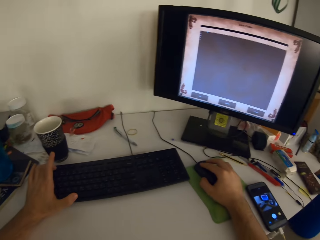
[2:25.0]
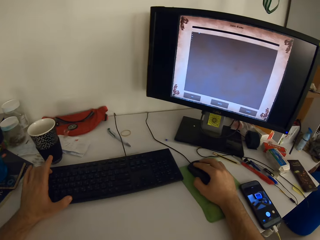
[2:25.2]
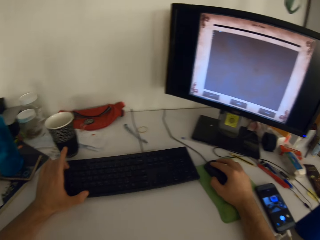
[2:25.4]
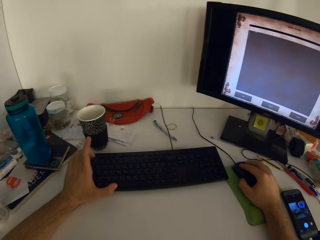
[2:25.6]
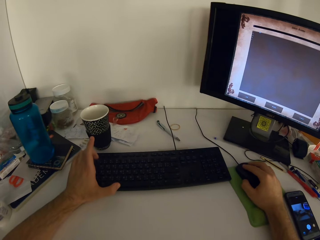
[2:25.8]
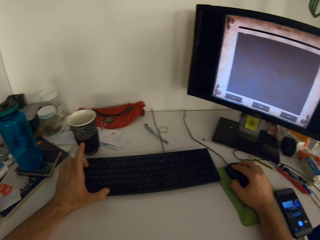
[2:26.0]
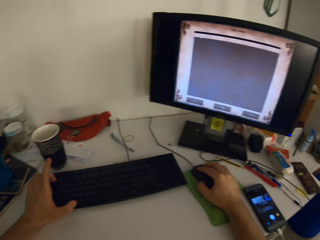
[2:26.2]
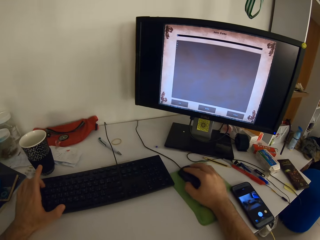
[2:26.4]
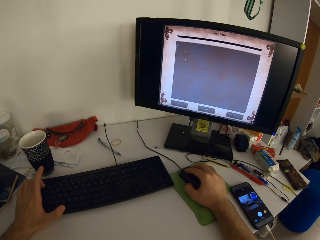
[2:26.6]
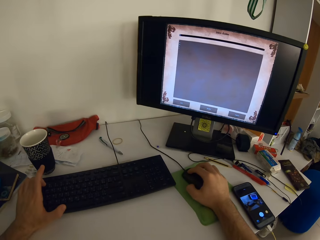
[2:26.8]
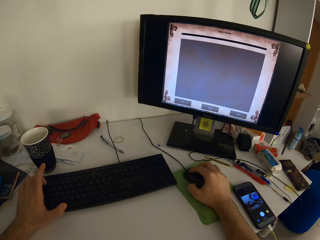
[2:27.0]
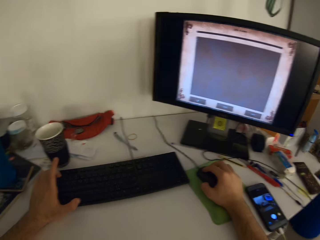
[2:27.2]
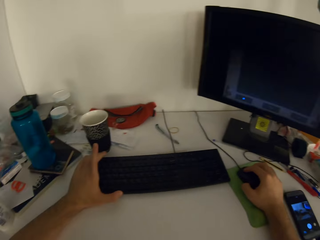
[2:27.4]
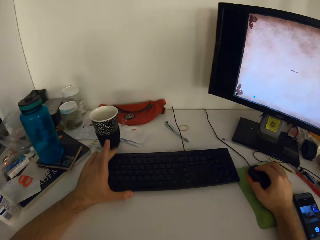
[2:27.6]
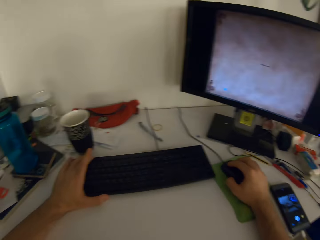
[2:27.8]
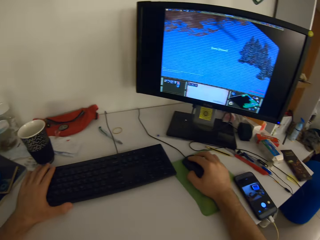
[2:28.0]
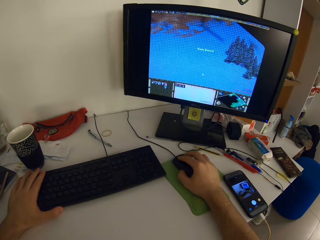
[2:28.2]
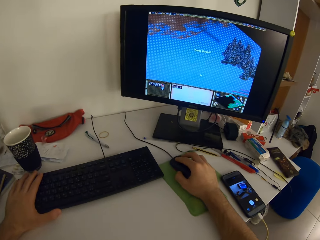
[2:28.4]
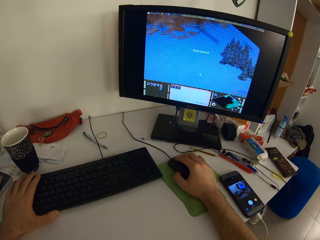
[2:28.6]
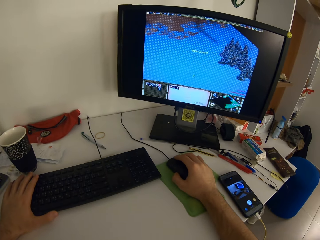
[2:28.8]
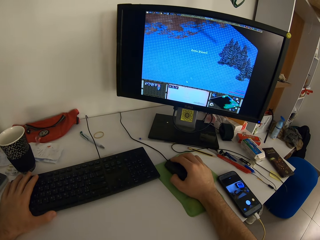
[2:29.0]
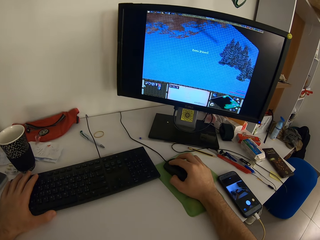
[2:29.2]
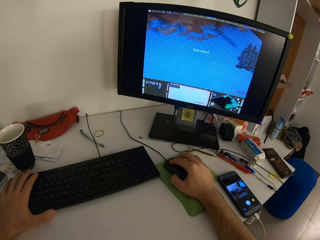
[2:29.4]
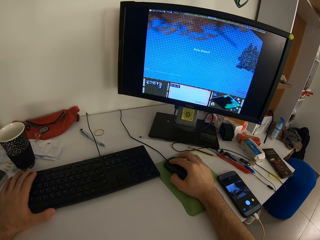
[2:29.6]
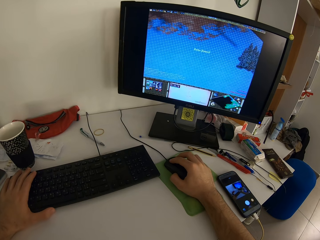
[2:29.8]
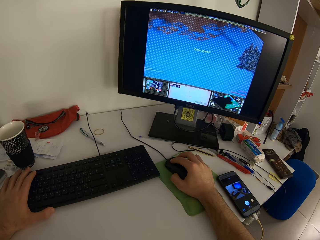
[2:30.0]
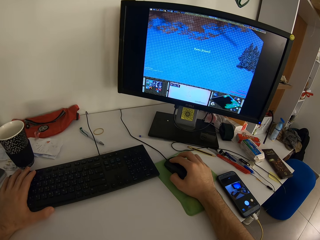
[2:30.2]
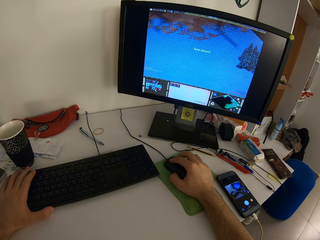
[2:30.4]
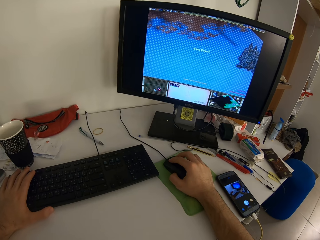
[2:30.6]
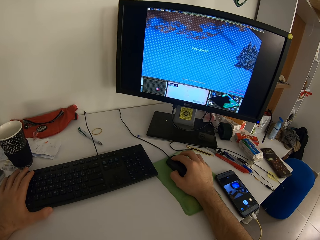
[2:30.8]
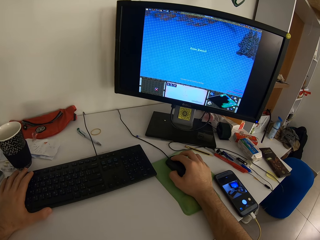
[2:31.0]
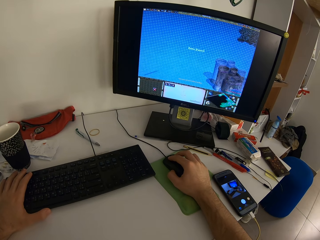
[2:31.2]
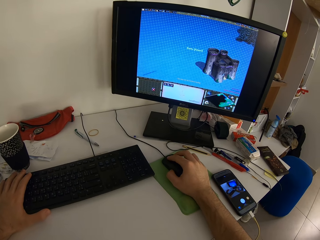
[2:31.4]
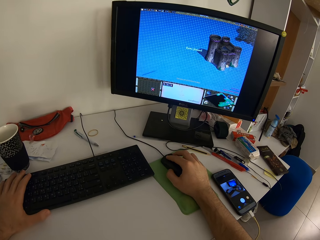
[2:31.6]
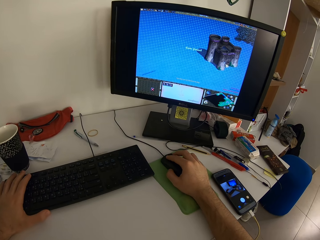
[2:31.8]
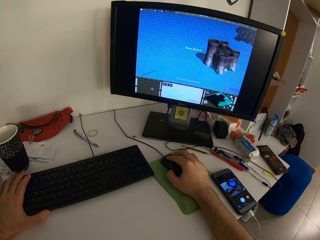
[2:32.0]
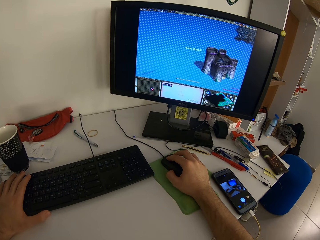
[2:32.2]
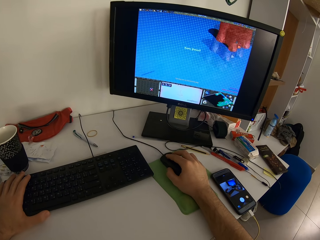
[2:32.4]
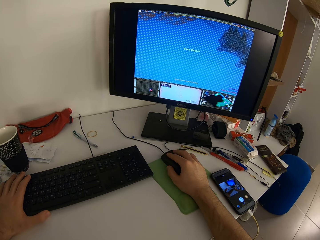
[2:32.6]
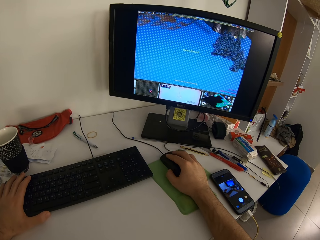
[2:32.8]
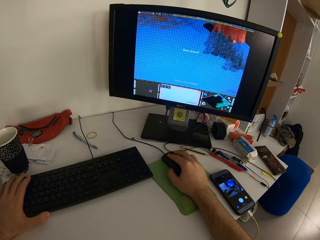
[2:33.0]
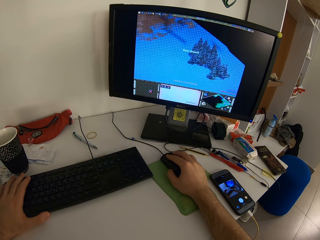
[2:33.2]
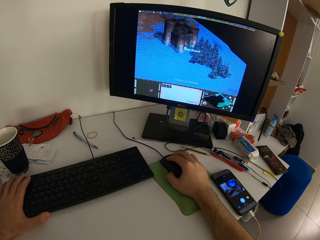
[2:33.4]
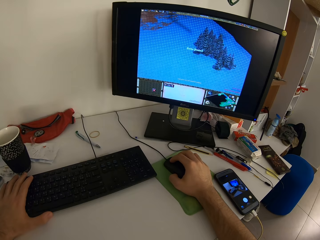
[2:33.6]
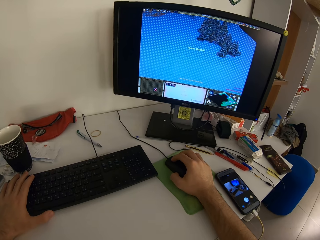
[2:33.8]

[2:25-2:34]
The camera wearer presses the keyboard. They scroll the phone and hold the keyboard.

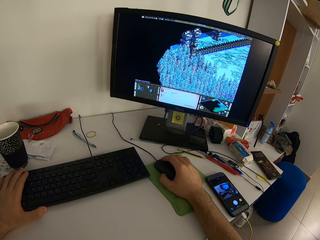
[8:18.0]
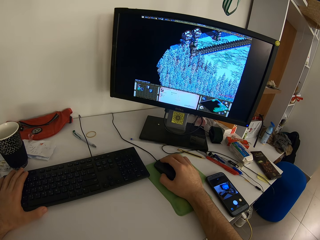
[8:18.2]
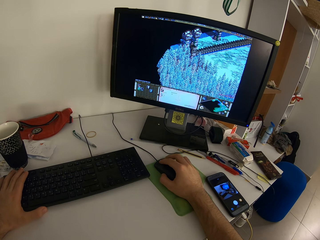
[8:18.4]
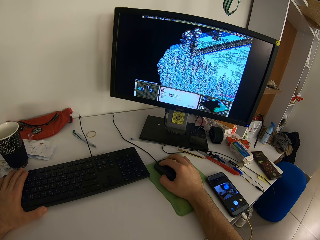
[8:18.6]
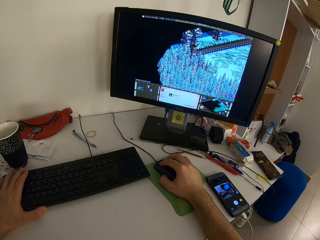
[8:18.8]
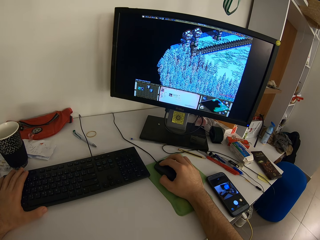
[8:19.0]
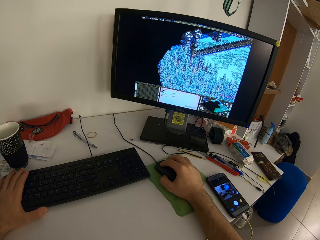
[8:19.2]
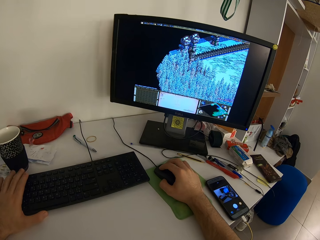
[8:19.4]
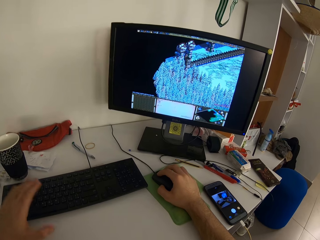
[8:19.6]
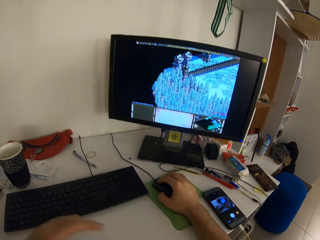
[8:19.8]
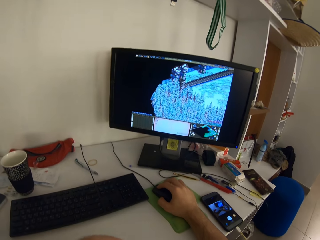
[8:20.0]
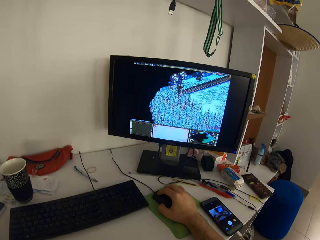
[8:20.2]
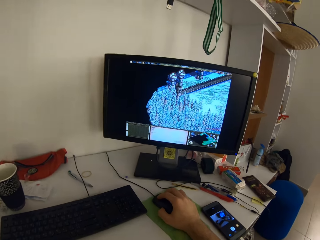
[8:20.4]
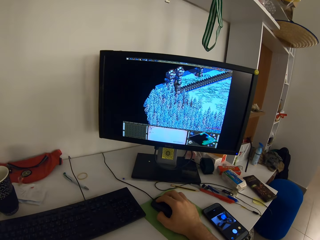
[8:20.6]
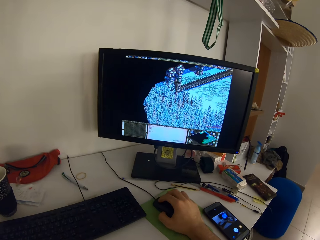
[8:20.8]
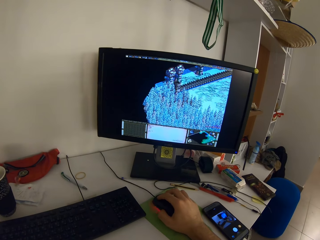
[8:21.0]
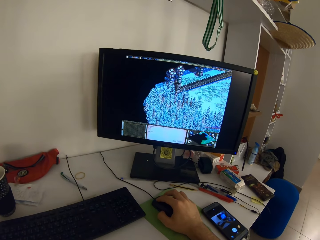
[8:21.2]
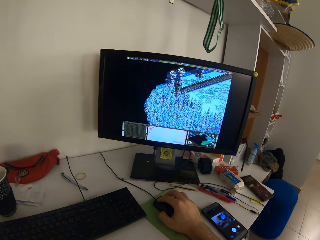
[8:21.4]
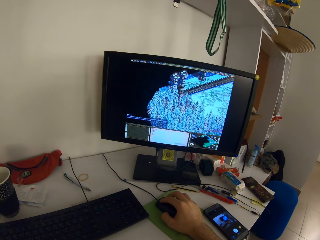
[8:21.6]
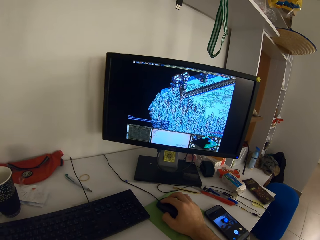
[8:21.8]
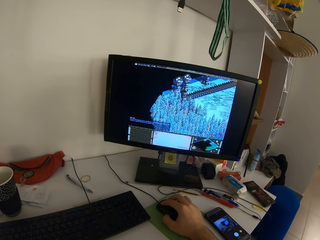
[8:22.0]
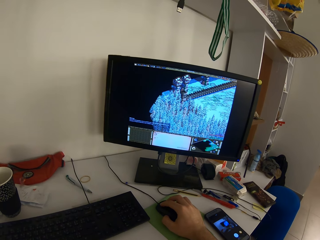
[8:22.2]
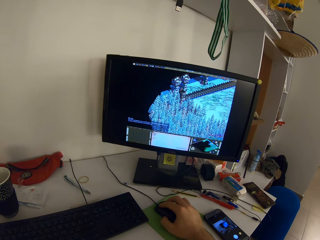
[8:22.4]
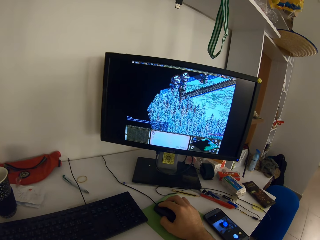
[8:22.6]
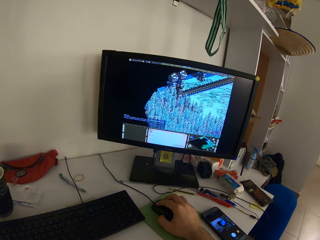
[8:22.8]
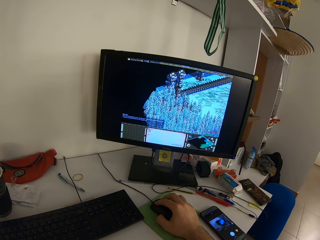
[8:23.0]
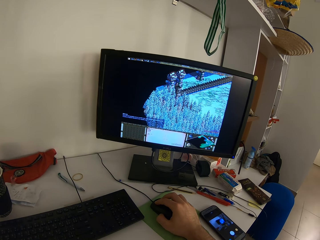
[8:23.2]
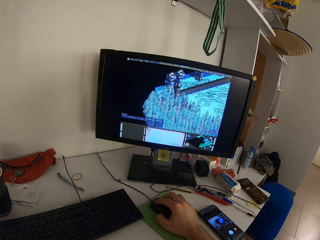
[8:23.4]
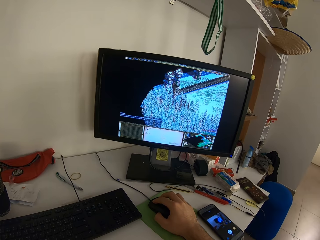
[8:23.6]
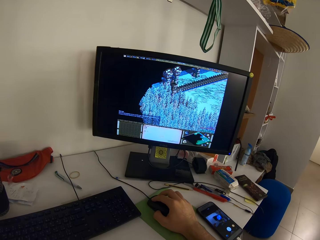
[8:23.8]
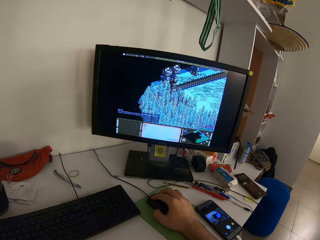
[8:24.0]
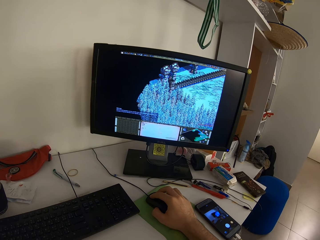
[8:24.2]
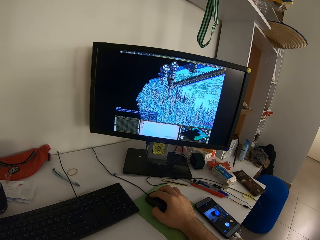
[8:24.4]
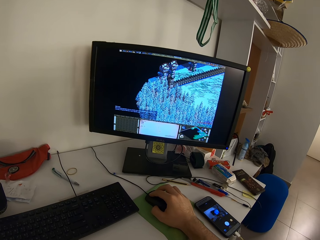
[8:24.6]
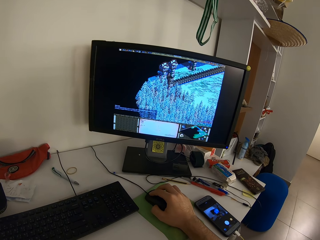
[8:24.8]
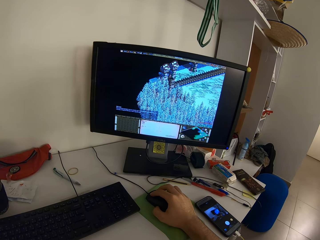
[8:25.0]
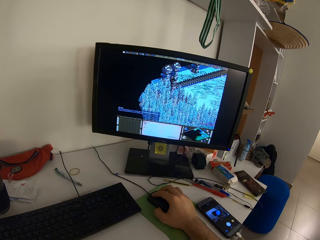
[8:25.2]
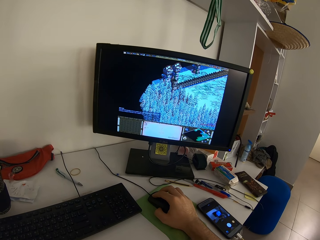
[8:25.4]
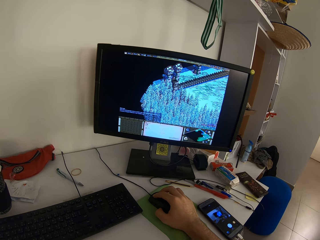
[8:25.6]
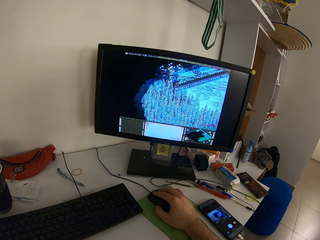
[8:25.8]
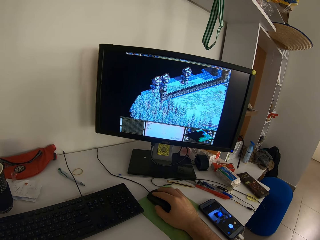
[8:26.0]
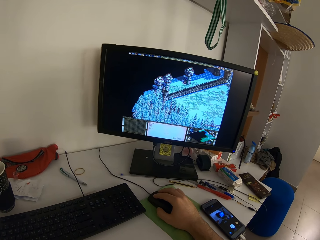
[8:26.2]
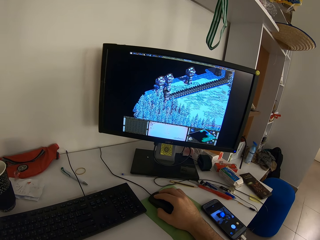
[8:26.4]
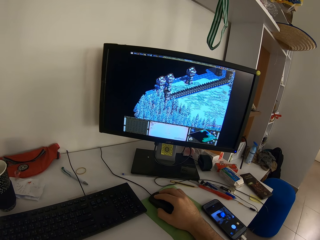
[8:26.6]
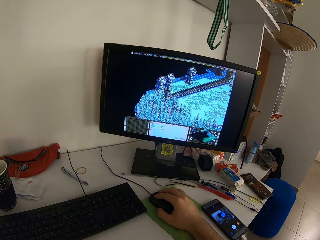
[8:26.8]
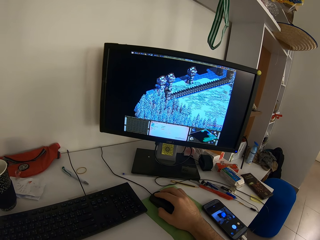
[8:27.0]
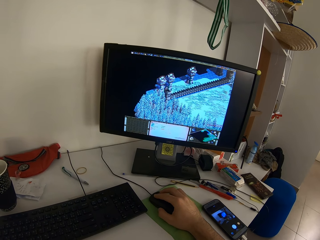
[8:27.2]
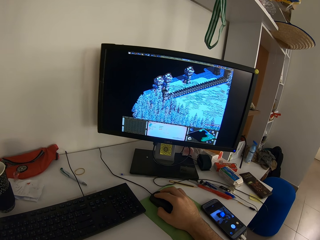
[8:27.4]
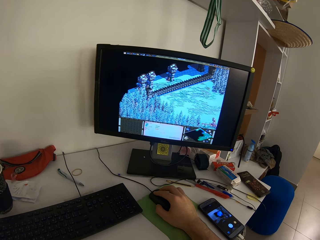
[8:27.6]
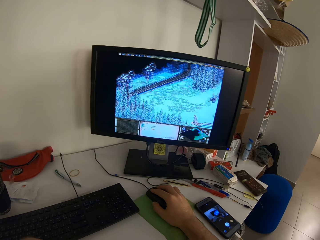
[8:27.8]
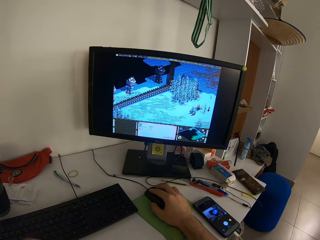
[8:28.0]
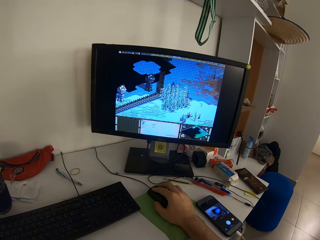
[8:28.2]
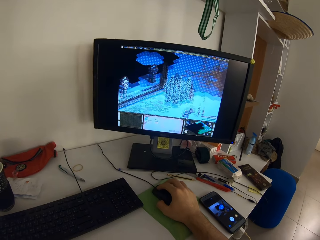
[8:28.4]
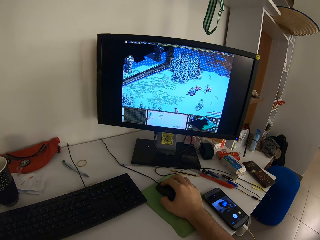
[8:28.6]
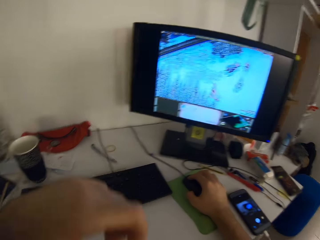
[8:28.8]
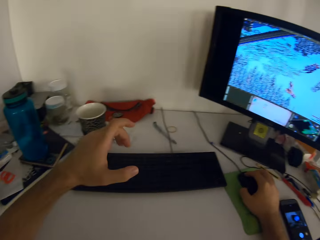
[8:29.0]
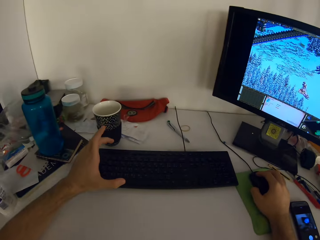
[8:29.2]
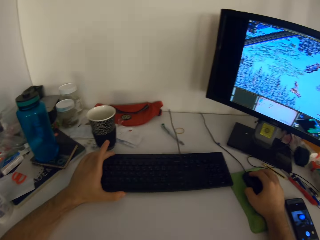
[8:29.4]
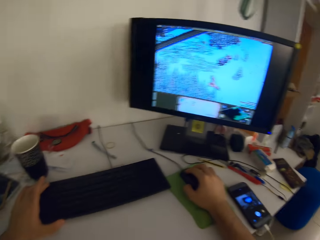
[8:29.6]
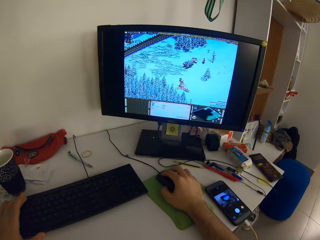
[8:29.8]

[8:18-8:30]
The camera wearer plays the video game on the computer with the mouse. He removes the left hand from the keyboard. He holds the keyboard on the table with his left hand.
